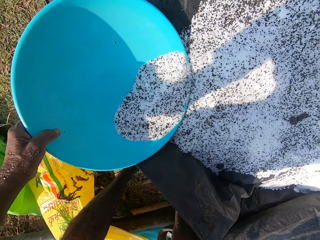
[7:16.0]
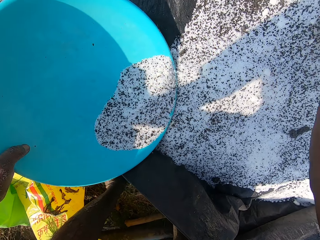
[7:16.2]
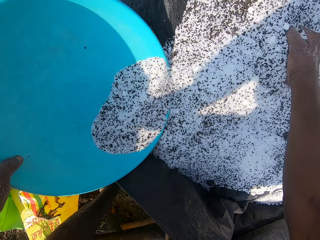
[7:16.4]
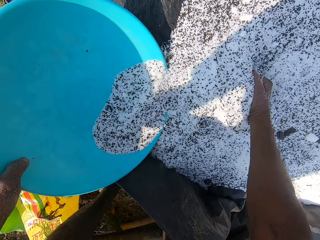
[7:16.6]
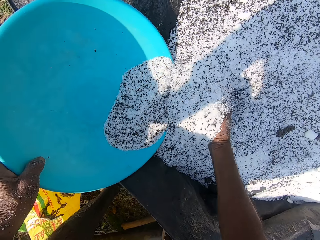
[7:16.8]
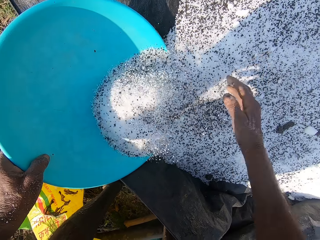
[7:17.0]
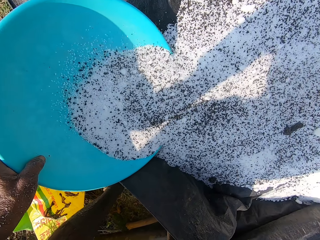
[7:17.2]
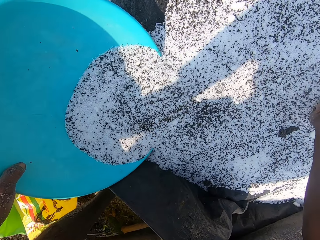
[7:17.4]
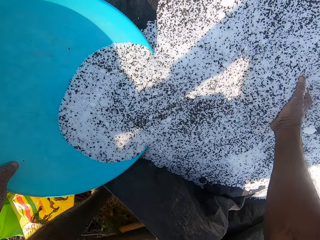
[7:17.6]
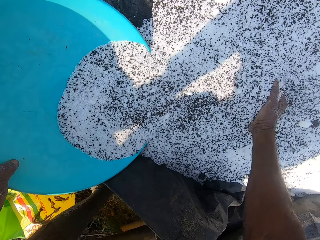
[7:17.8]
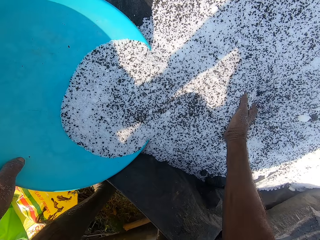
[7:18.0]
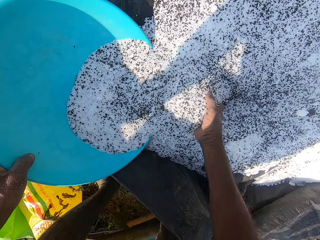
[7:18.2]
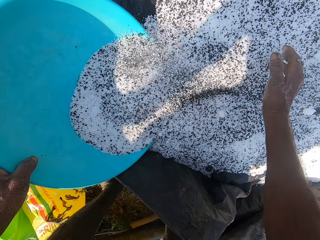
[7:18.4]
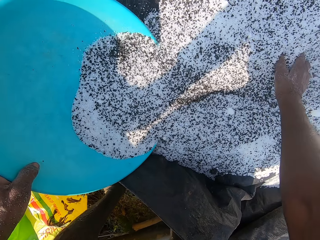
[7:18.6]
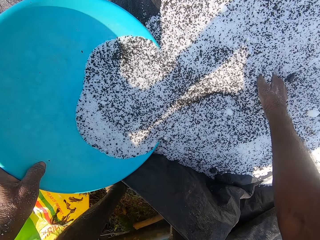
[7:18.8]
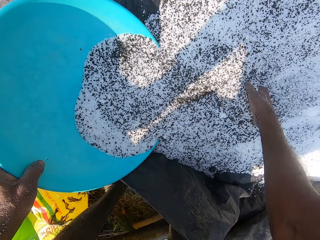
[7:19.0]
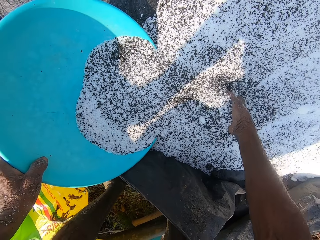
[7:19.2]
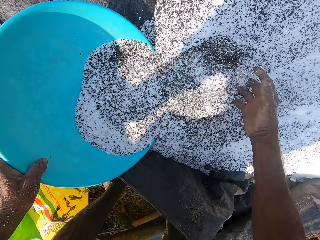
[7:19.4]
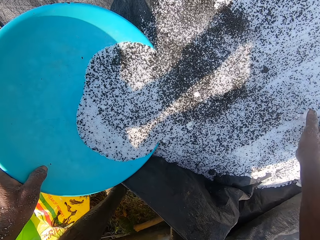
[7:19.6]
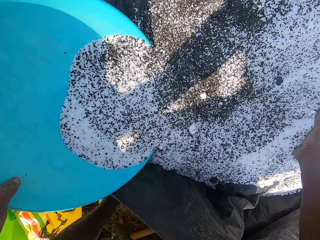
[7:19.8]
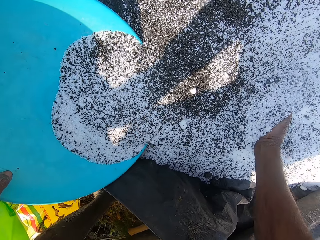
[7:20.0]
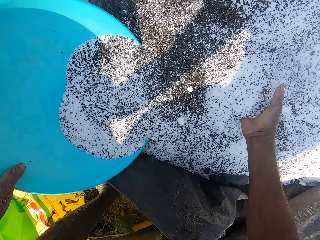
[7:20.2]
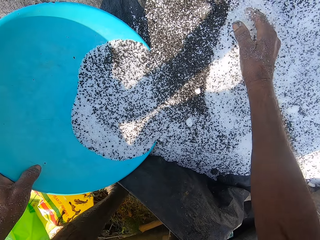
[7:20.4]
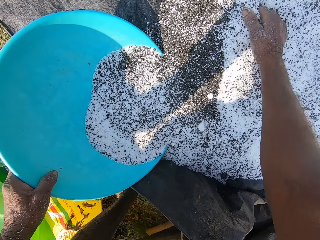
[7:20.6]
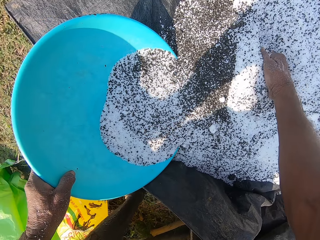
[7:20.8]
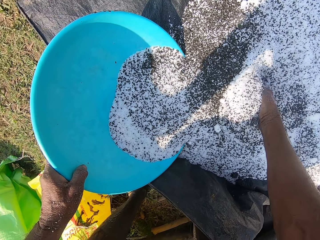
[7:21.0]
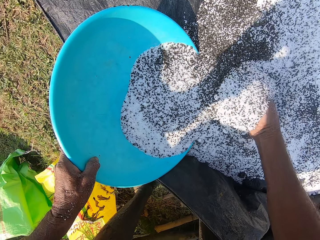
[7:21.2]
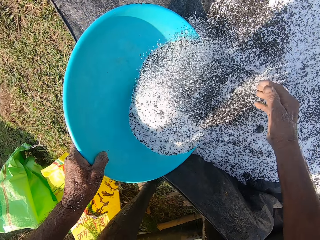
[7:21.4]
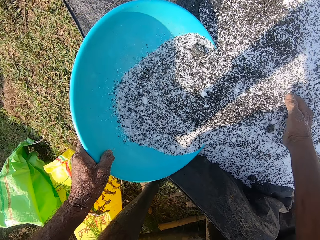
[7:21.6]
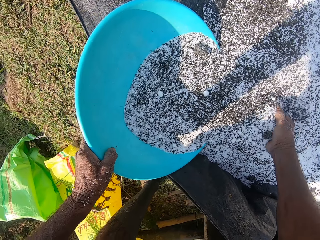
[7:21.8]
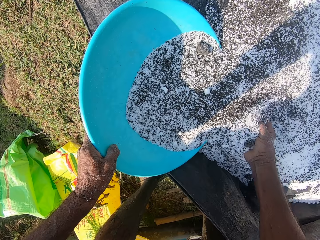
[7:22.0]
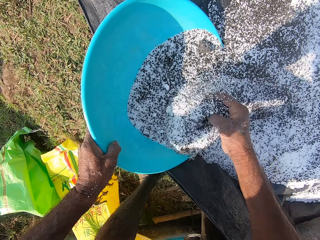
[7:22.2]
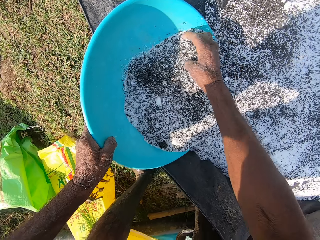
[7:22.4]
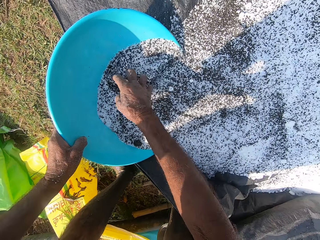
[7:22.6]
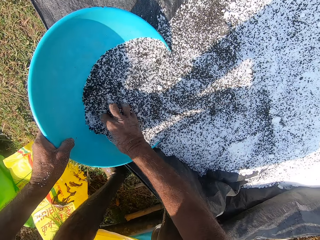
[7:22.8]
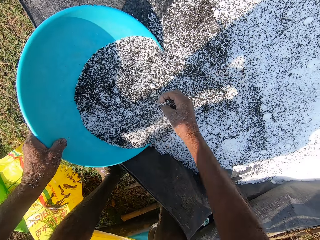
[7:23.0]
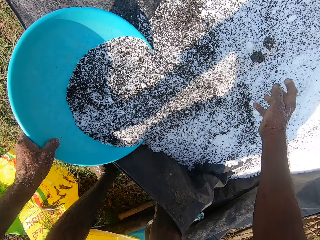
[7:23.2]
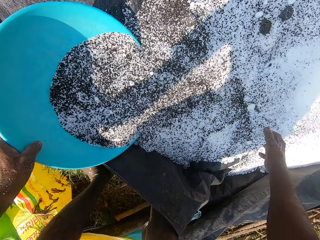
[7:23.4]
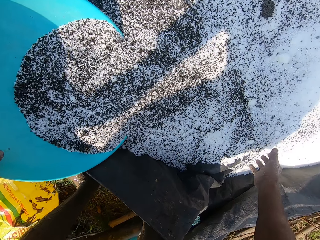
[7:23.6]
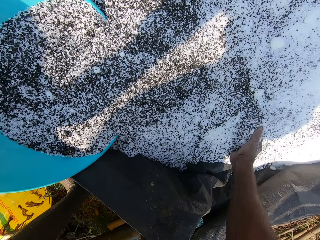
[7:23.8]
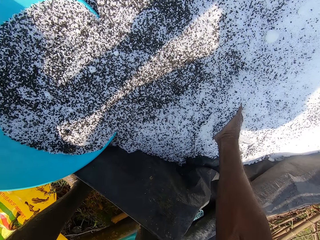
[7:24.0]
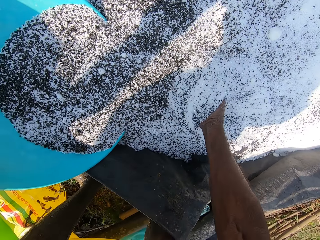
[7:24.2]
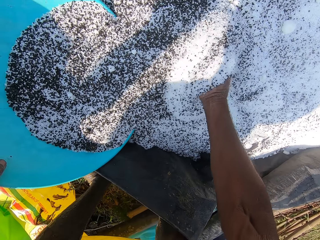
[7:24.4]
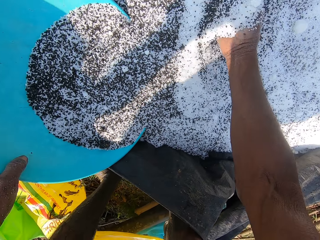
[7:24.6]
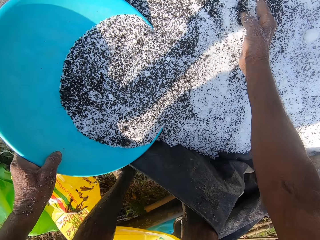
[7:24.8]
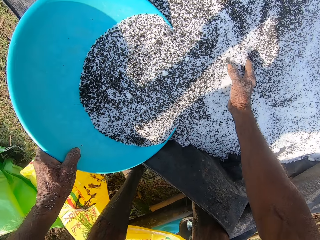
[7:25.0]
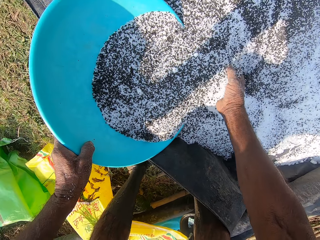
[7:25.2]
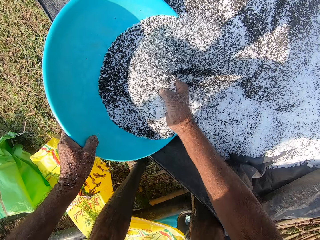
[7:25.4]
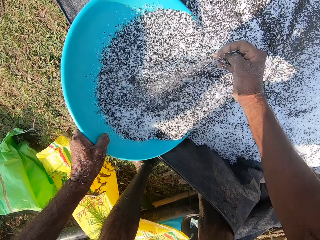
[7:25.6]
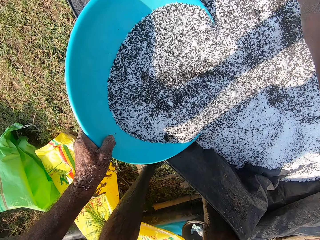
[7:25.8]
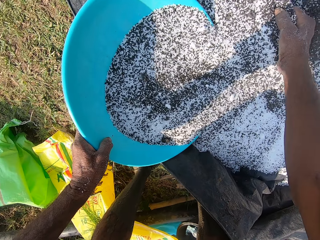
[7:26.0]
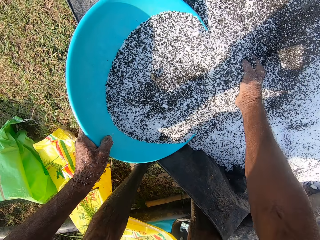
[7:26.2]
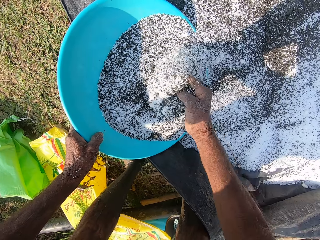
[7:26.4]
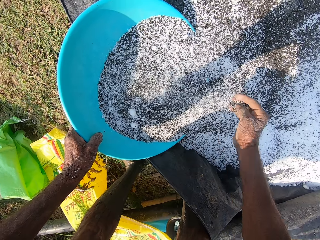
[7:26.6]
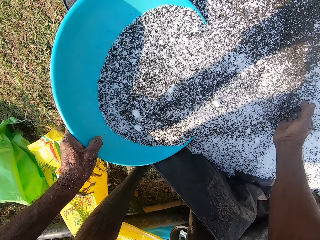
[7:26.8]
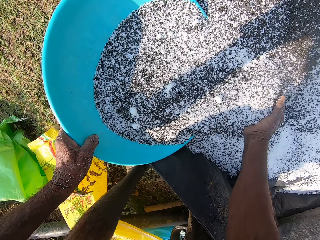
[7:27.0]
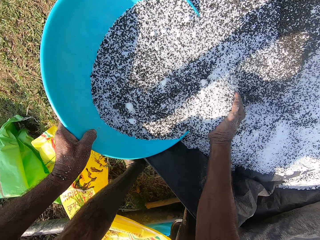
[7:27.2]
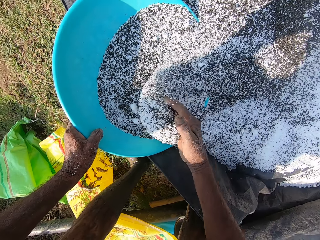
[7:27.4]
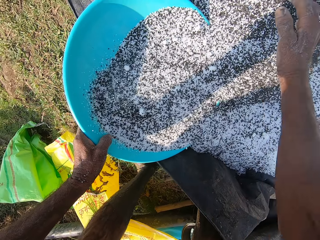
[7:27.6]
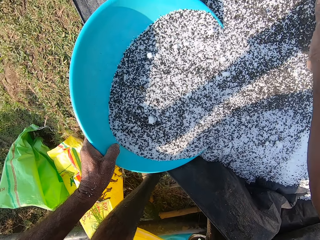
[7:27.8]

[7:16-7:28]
The camera wearer tosses some stones from the basin in his left hand to the fertilizer on the sack with his right hand. He moves some fertilizer on the sack into the basin in his left hand with his right hand.

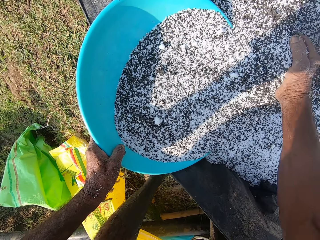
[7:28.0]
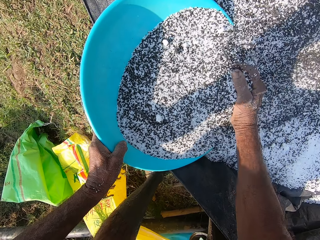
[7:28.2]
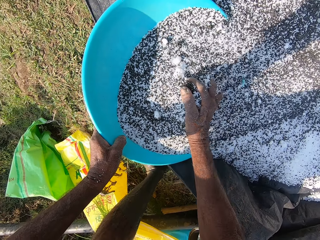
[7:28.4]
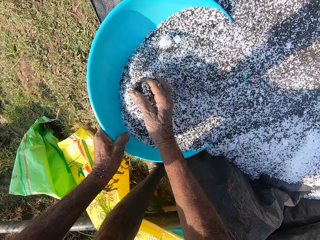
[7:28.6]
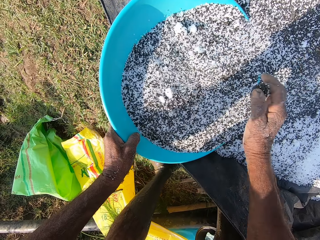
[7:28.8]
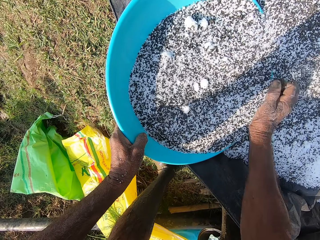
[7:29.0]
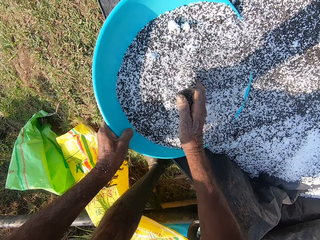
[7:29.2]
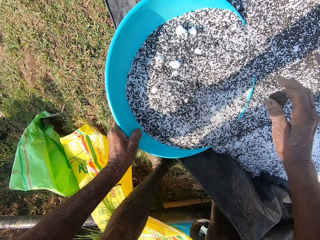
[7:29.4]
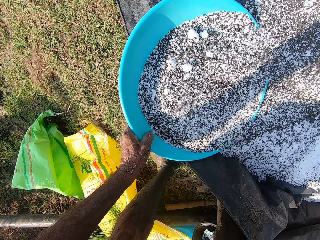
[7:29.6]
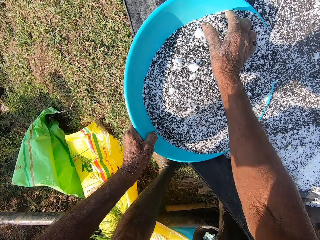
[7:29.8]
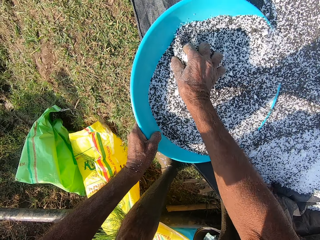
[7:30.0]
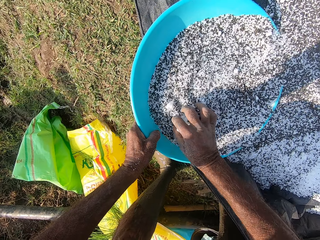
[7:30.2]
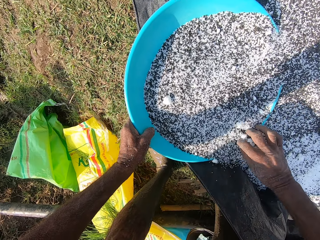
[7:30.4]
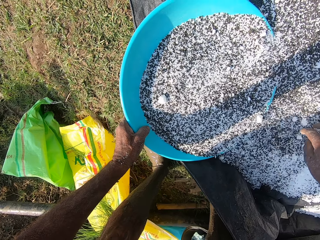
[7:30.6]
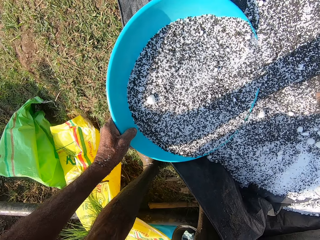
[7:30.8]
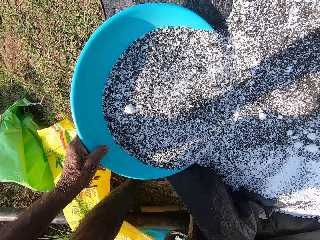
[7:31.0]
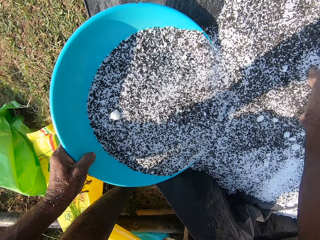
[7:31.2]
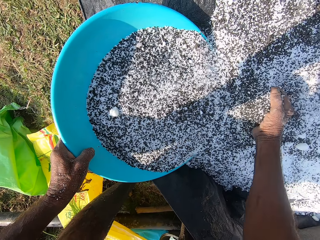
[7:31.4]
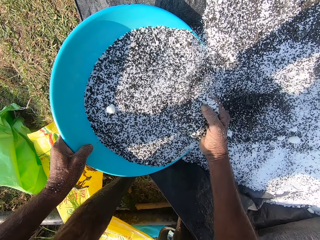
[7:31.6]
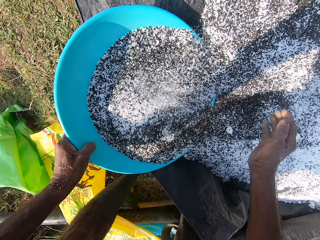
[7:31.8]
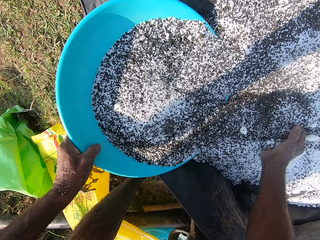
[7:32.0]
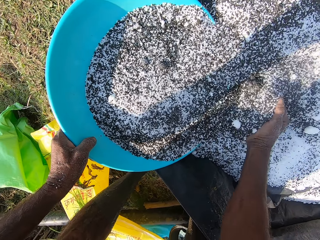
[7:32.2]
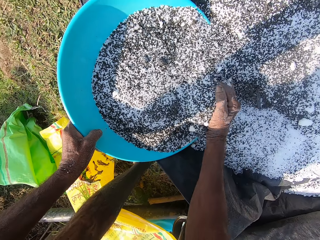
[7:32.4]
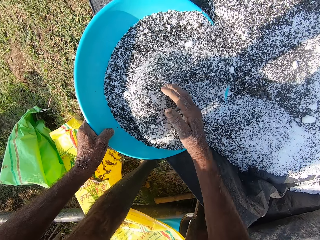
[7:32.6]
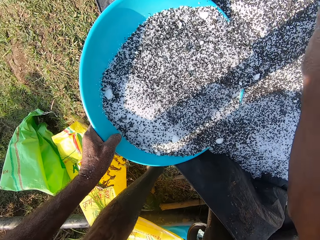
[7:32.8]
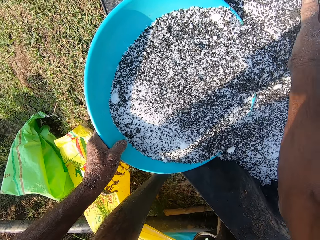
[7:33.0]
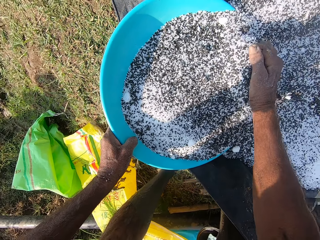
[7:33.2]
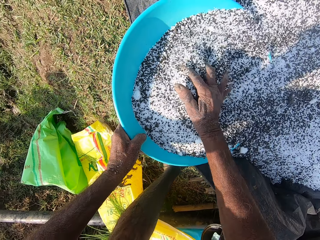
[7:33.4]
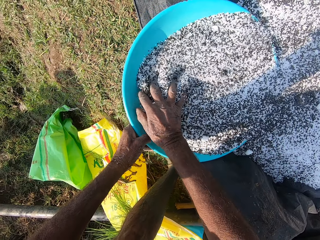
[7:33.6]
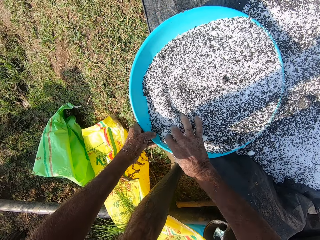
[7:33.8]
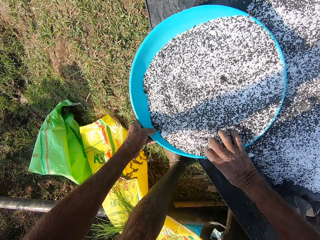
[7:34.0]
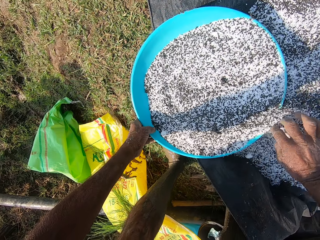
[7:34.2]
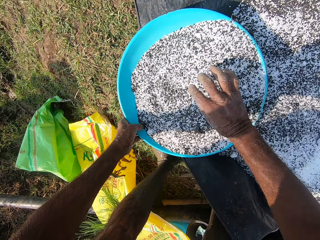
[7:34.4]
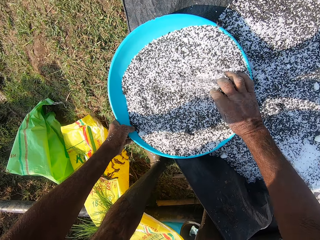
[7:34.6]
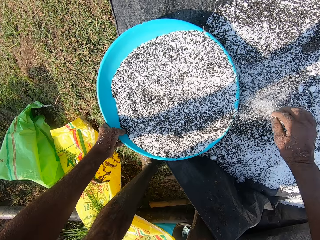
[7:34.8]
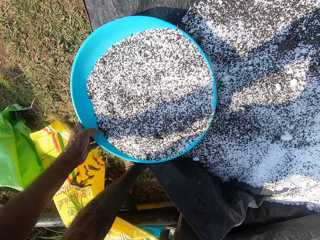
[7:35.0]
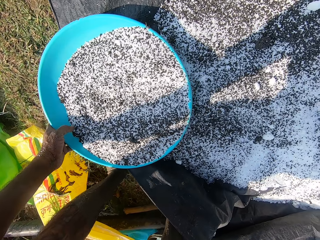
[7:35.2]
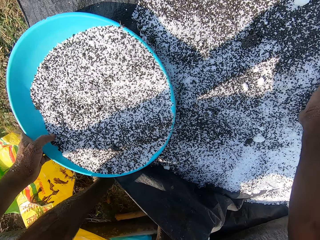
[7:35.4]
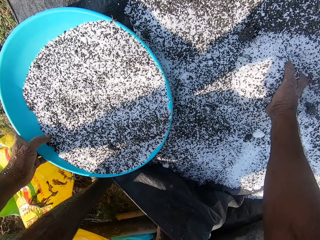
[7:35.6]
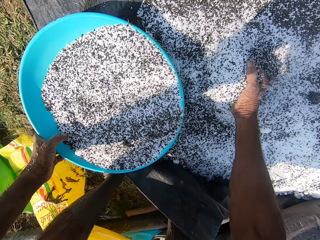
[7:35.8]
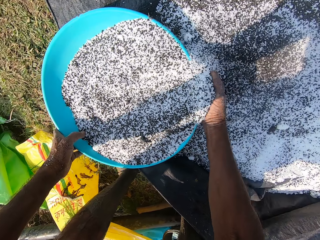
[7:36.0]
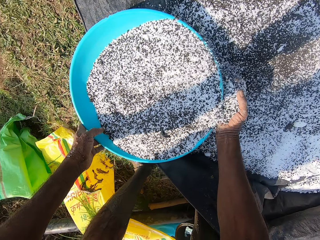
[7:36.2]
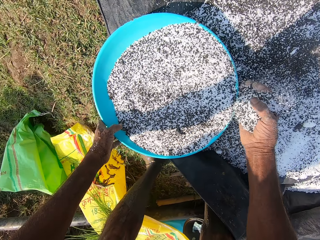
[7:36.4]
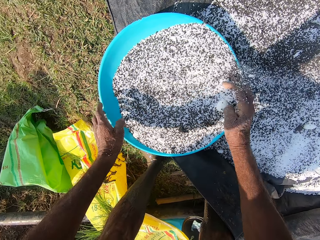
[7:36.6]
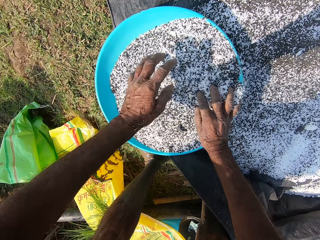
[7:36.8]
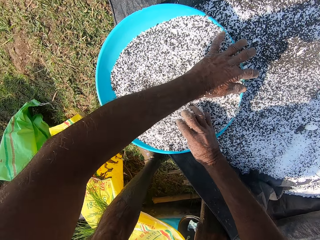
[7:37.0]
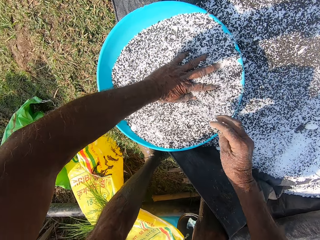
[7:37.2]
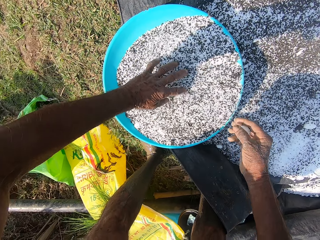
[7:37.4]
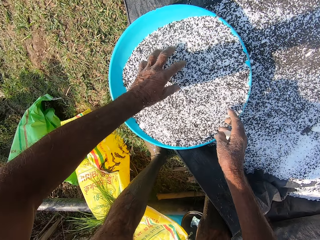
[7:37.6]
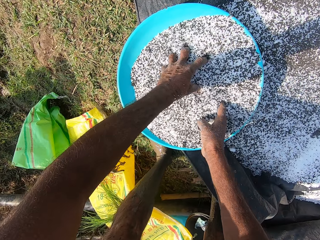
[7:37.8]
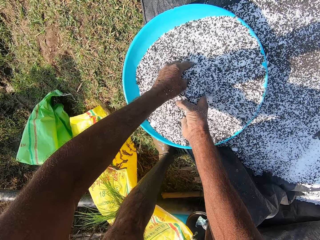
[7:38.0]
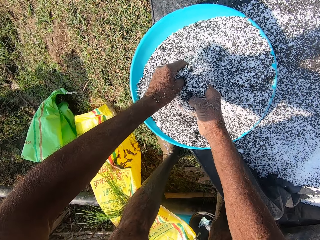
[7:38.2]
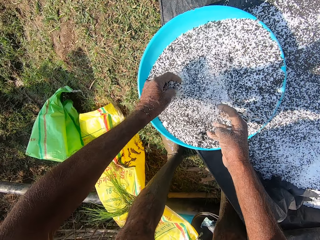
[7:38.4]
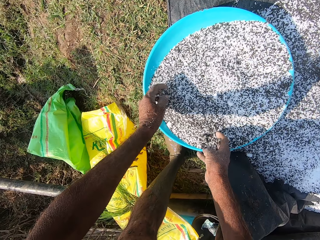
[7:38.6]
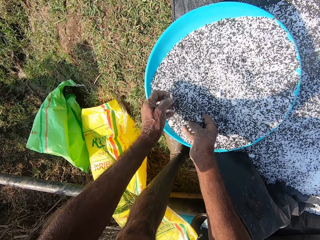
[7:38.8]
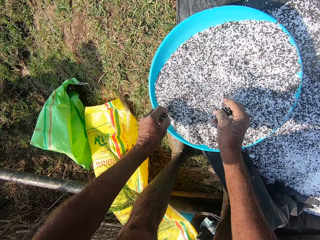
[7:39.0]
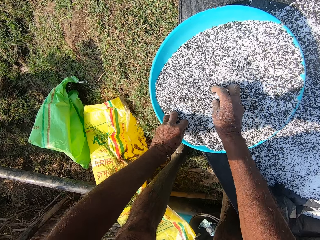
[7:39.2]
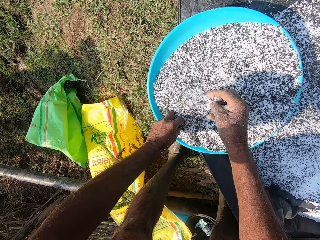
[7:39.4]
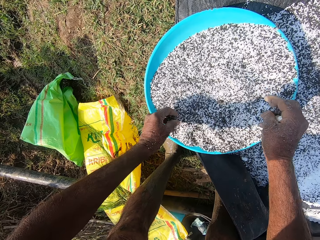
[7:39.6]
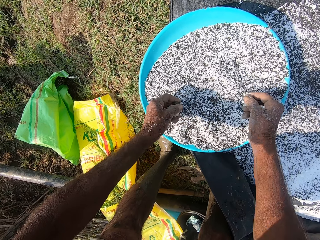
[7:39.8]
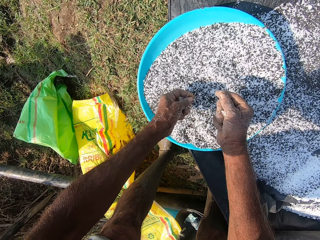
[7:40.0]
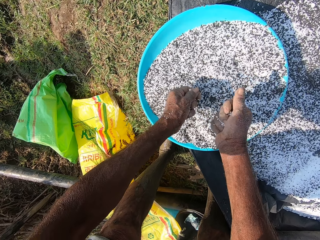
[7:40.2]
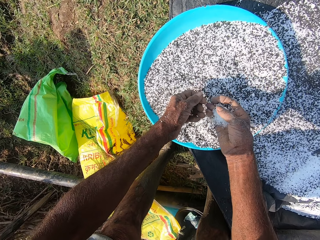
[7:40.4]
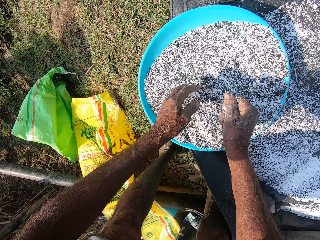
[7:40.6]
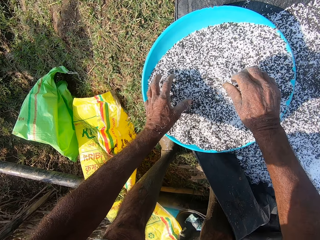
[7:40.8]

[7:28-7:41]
The camera wearer moves some fertilizer from the basin in his left hand to the fertilizer on the sack with his right hand. He moves some fertilizer on the sack into the basin in his left hand with his right hand. He moves some fertilizer from the basin in his left hand to the fertilizer on the sack with his right hand. He places the basin in his left hand on the sack. He picks some fertilizer from the sack with his right hand. He drops the fertilizer in his right hand into the basin on the sack. He touches the fertilizer in the basin with both hands. He mixes Napier grass seeds with both hands.
